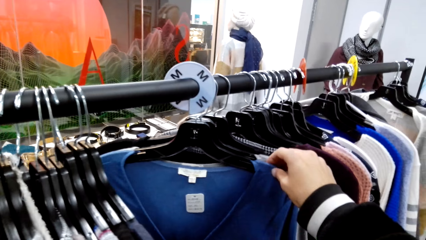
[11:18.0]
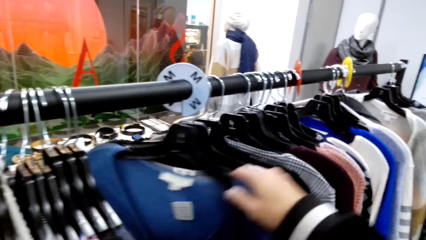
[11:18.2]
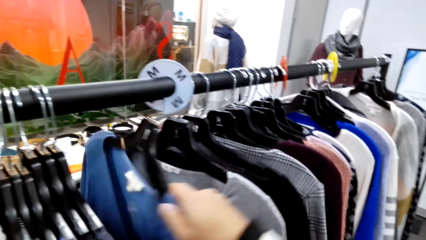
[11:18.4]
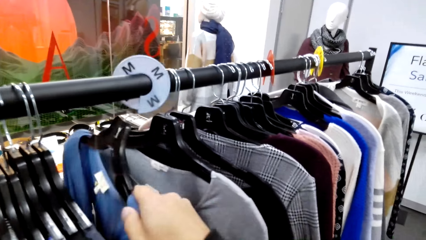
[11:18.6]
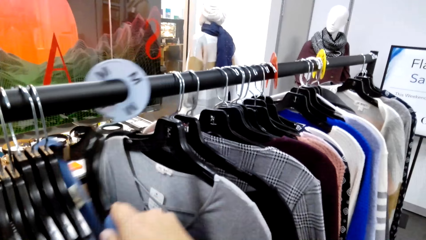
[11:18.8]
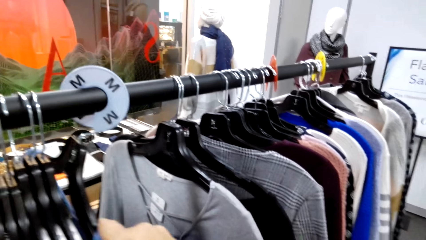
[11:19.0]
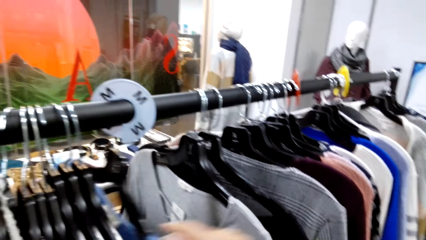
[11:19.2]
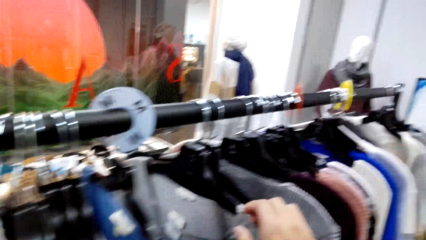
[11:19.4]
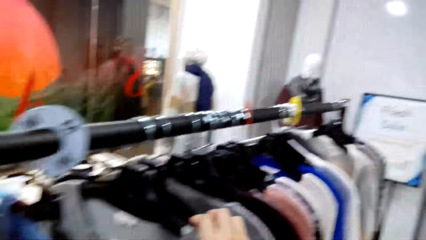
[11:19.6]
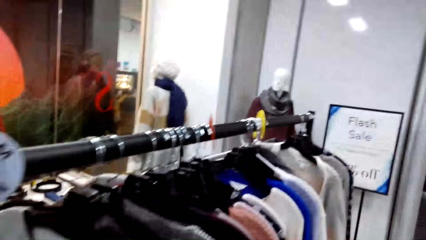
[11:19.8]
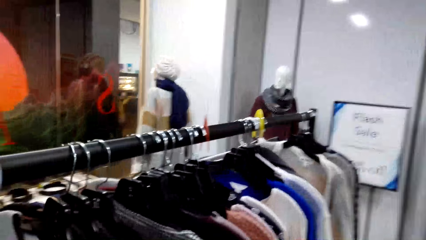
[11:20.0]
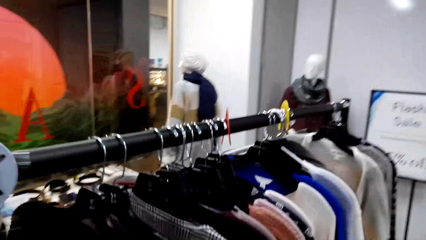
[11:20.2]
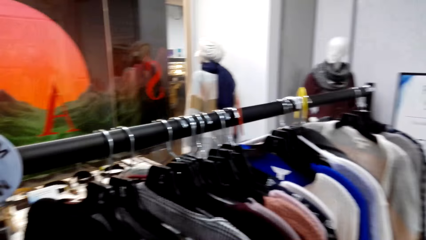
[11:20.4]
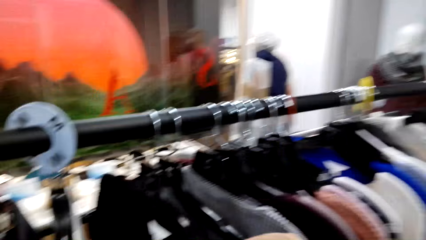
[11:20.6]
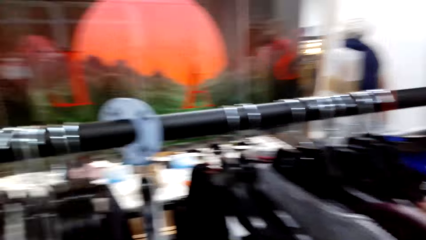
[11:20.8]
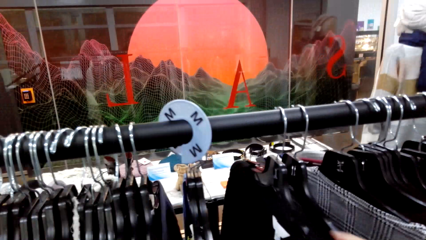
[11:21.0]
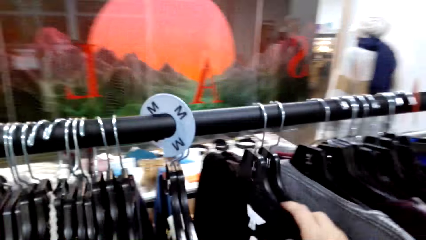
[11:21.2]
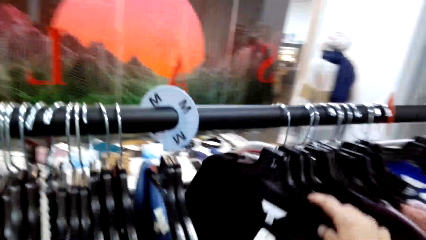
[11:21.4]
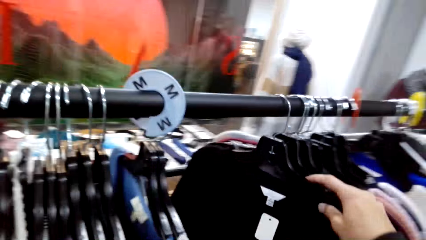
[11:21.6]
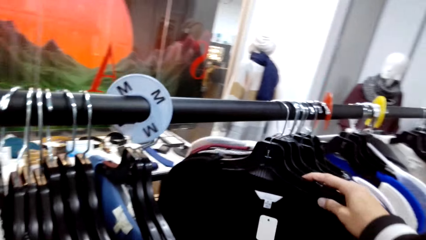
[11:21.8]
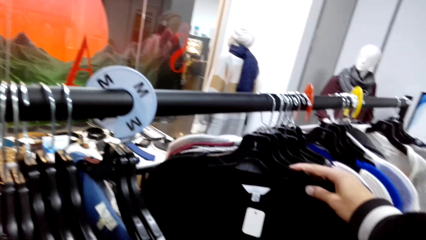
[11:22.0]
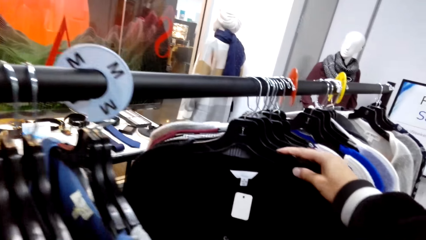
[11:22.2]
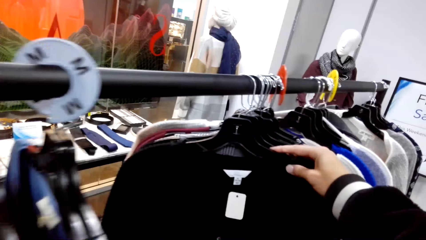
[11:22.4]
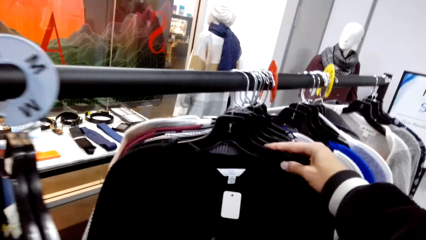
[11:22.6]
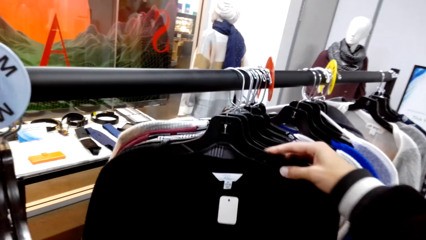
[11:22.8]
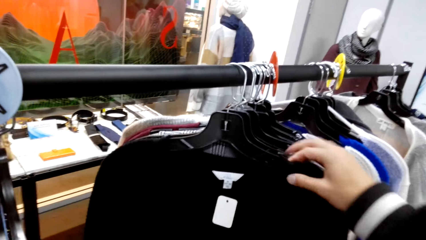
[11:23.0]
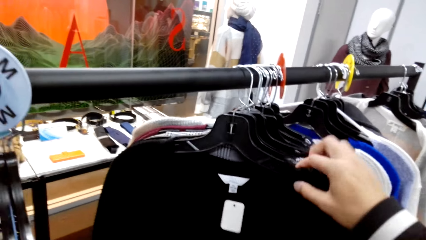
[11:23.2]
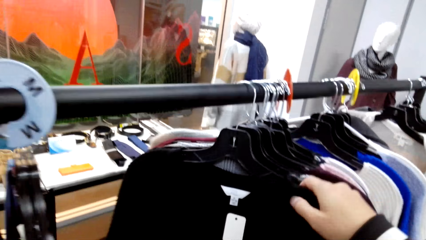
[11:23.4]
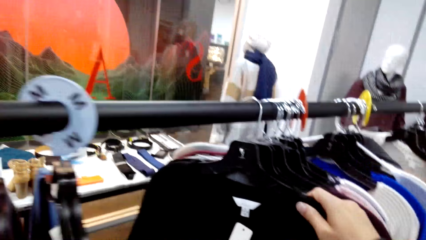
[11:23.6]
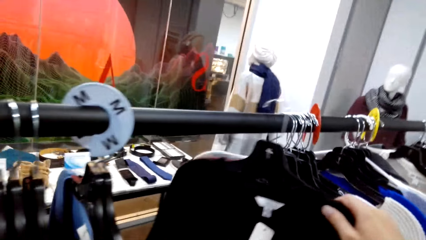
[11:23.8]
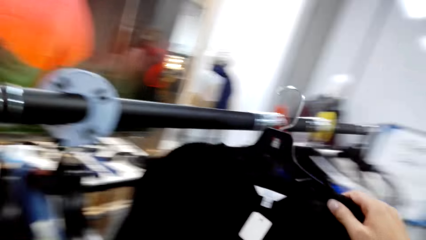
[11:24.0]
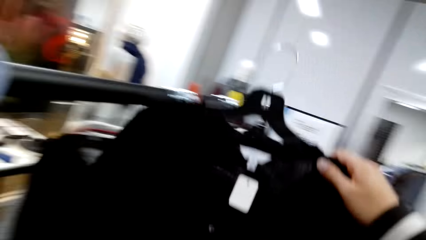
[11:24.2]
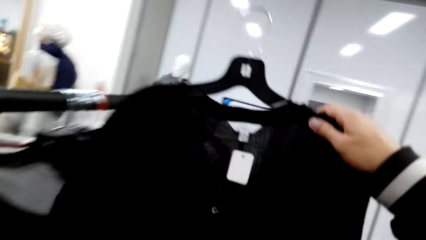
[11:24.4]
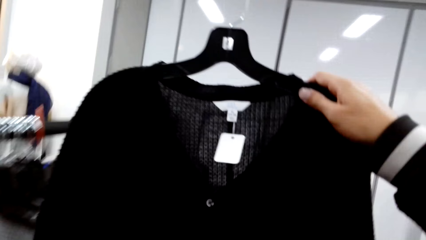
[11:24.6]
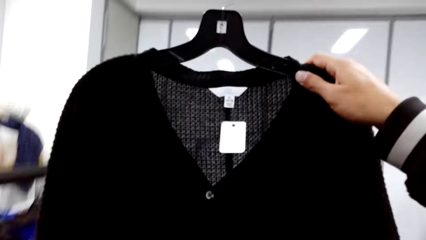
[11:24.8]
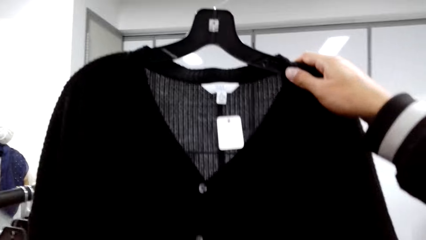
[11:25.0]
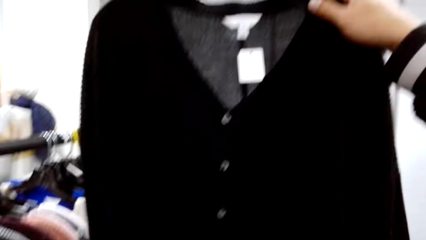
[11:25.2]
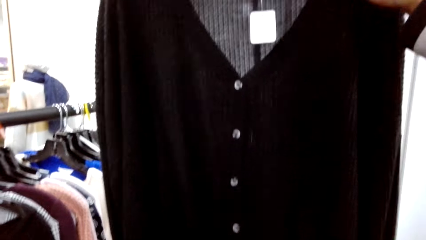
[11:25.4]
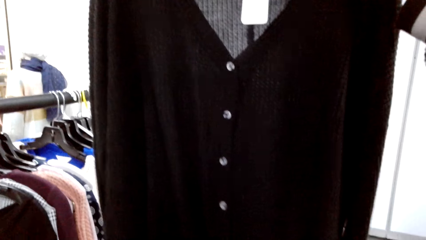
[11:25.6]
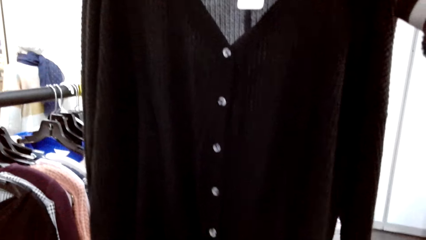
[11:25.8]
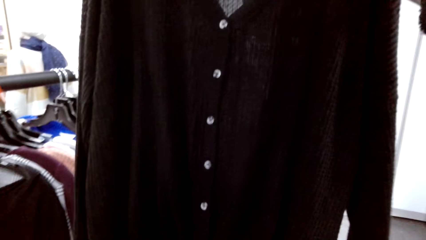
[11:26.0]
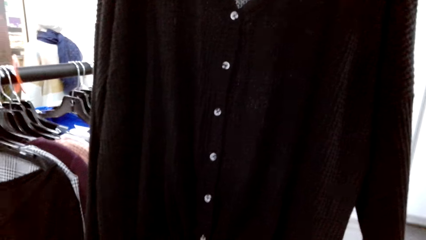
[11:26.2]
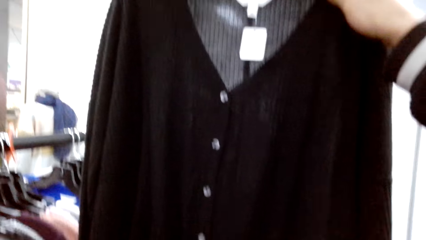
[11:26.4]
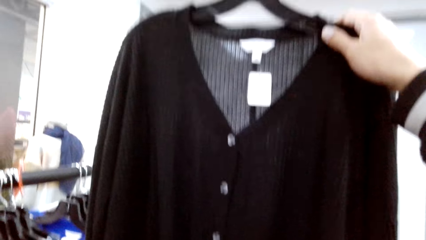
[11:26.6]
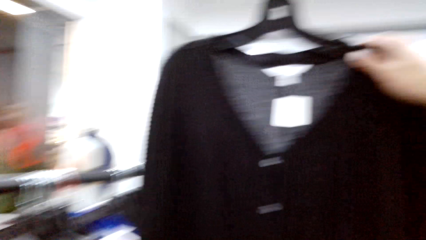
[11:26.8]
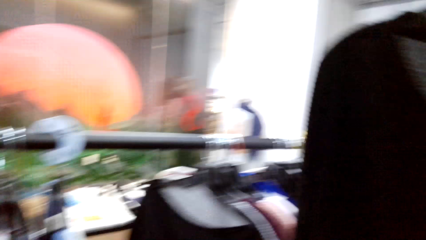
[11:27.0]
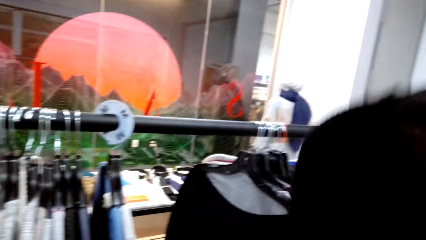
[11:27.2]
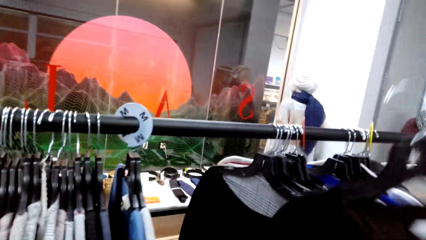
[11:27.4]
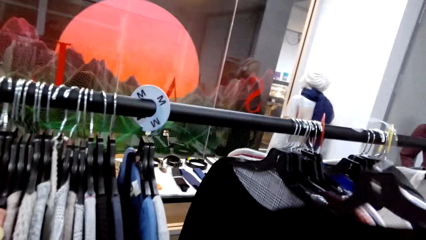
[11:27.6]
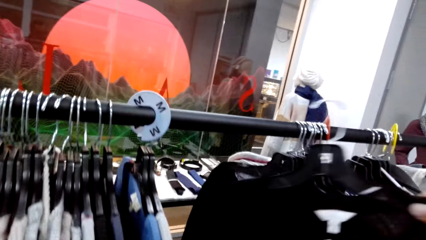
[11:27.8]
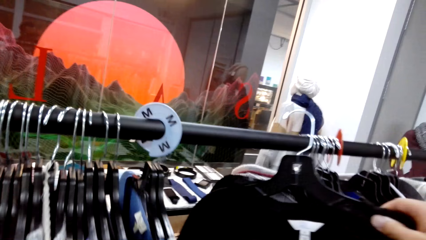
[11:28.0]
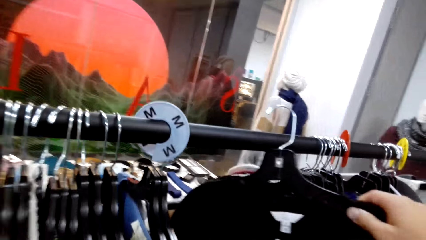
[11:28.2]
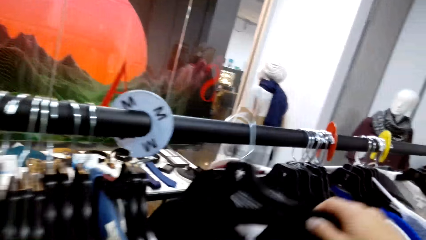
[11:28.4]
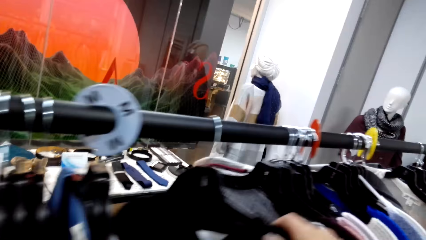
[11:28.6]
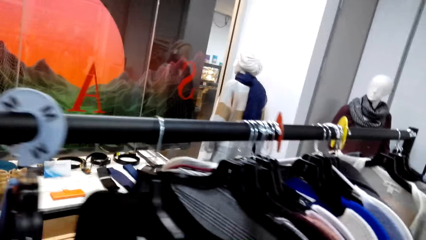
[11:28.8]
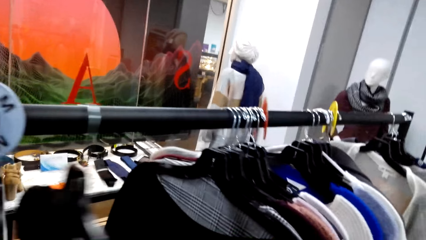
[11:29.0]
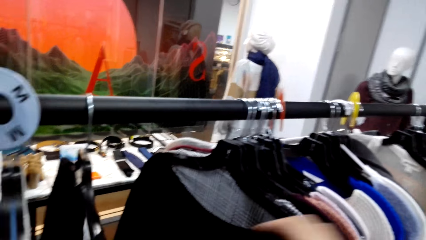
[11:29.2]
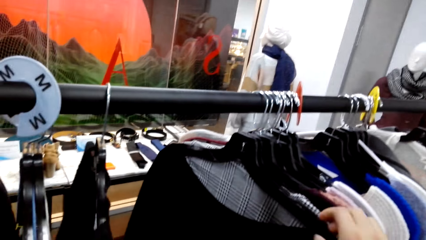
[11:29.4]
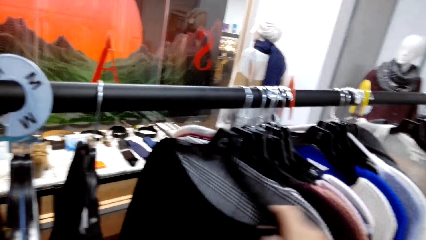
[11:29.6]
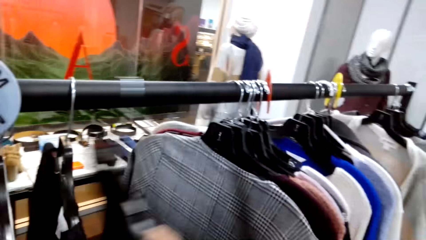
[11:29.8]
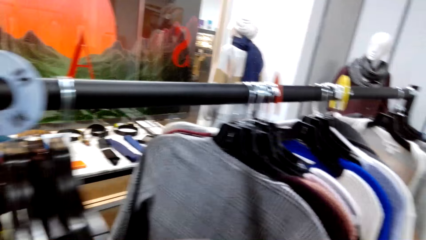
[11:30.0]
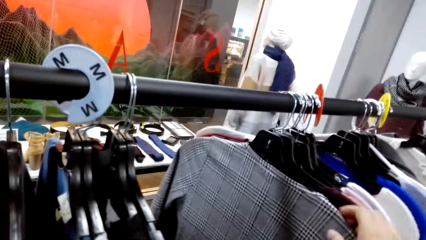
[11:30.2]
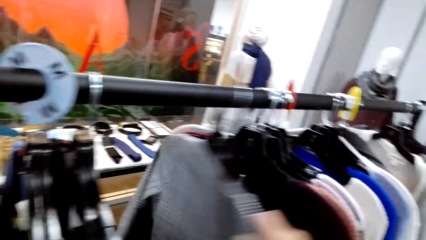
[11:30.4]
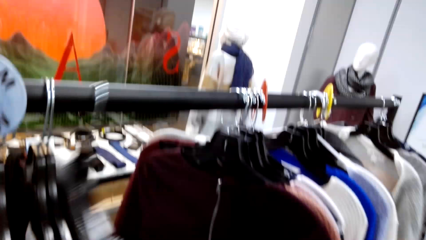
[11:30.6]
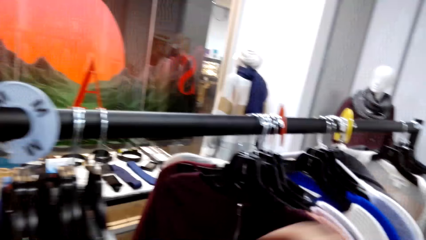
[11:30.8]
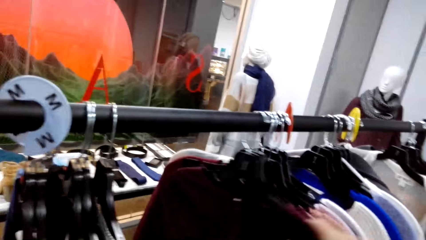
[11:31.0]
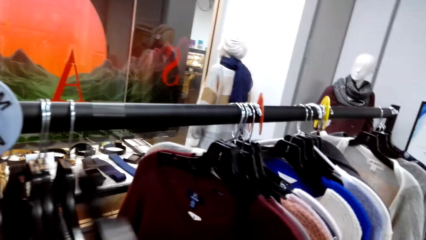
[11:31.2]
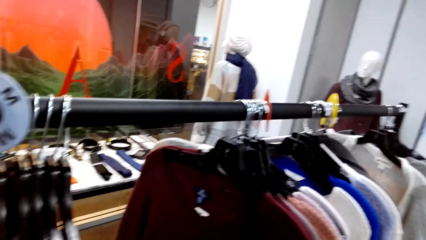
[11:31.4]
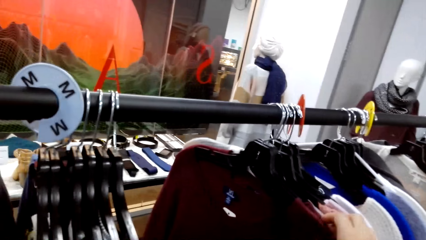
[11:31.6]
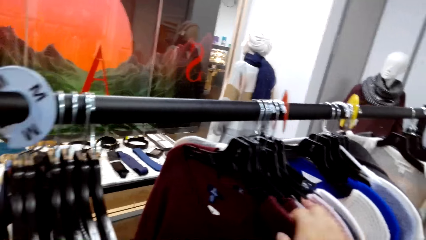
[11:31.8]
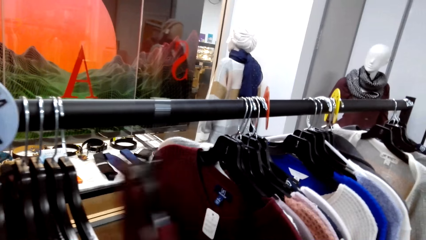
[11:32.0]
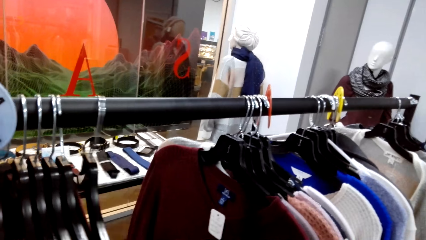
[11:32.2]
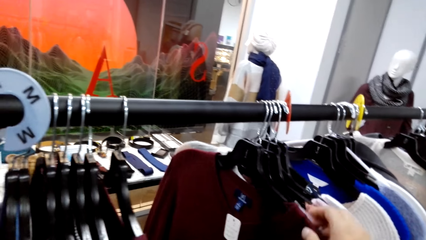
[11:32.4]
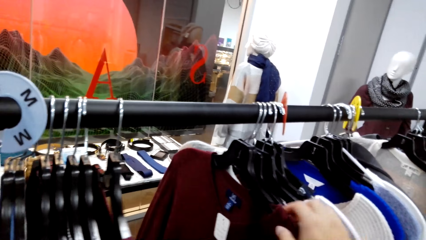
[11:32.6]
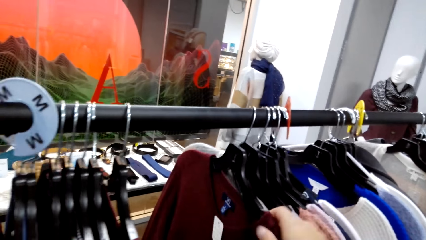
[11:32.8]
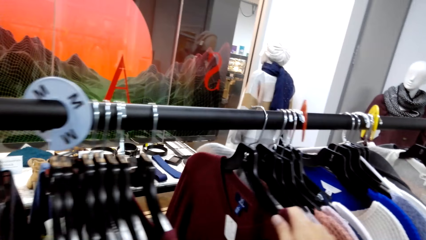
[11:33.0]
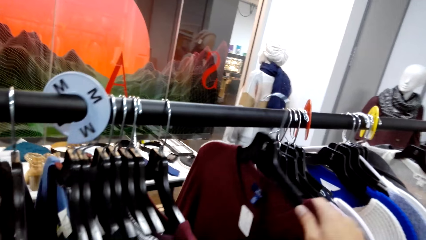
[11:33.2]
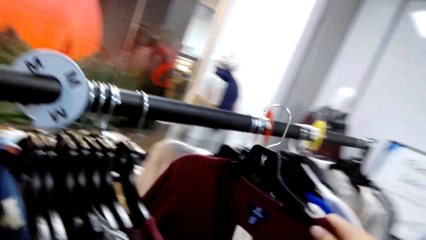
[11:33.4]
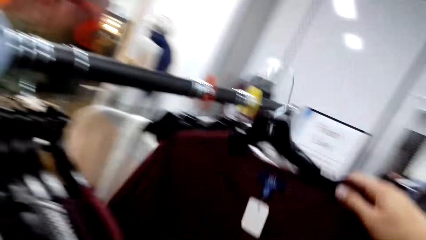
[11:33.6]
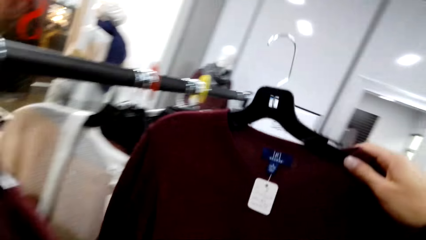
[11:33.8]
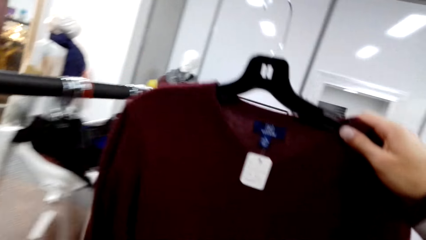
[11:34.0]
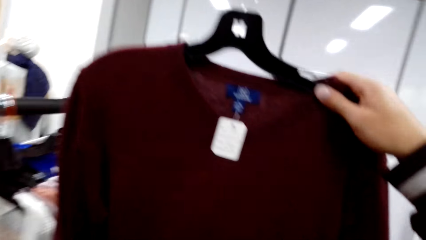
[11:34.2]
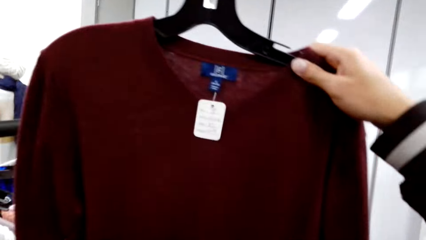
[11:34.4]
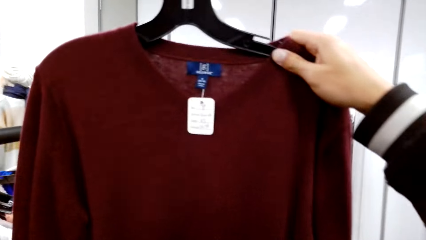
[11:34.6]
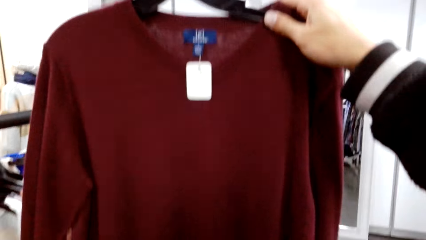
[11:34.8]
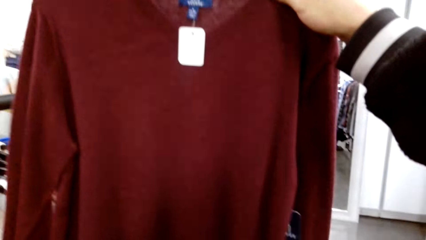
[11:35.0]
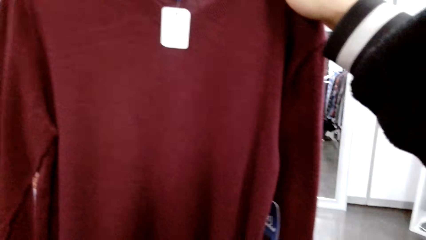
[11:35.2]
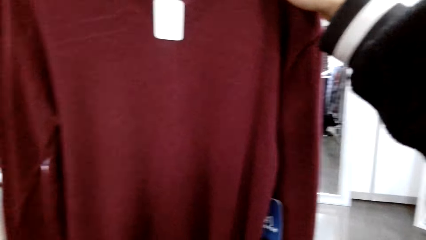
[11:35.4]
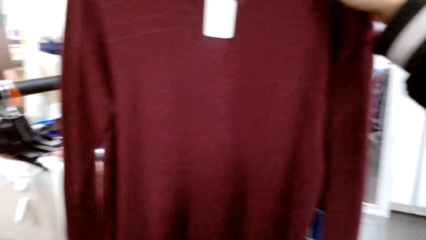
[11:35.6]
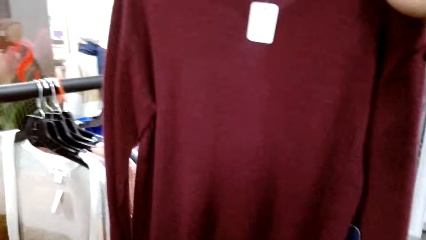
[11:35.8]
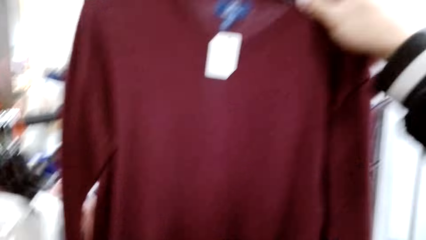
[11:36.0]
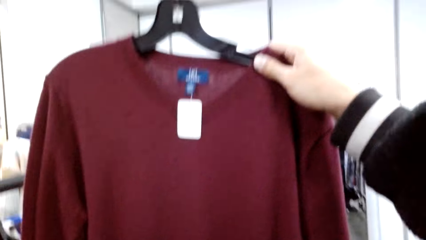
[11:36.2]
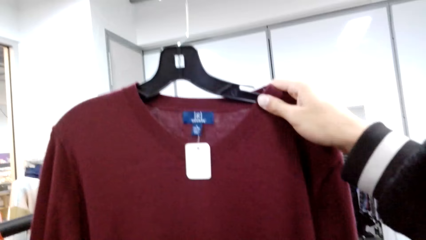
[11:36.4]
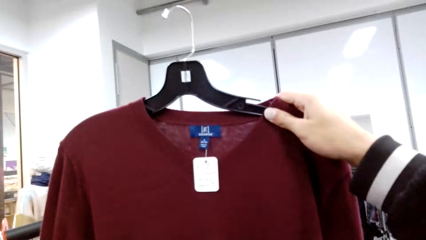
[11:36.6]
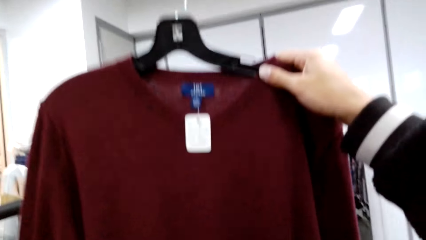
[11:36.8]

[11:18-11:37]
The camera wearer picks the cloth and looks at the cloth. They unhang the hanger. They hang the cloth or hanger. They select the cloths. They move the hangers. They pick the cloth. They unhang the hanger. They look at the cloth.
